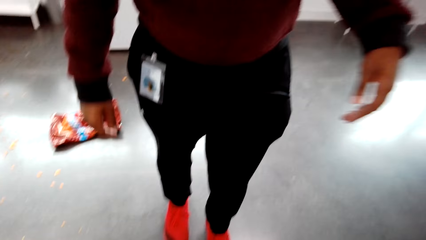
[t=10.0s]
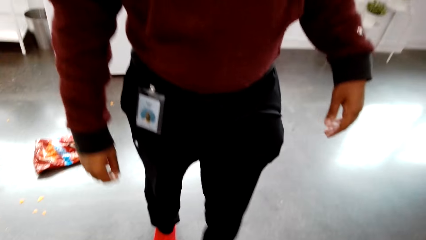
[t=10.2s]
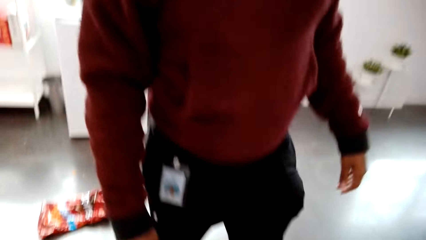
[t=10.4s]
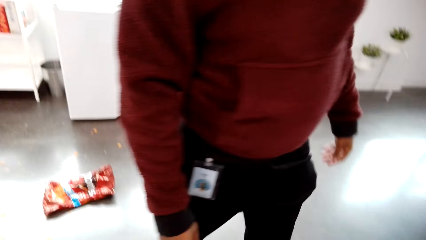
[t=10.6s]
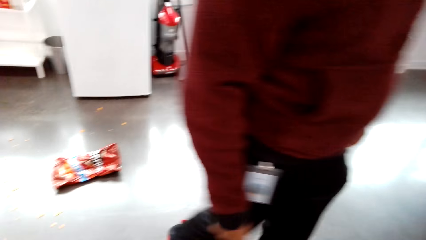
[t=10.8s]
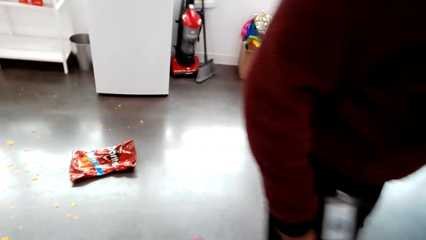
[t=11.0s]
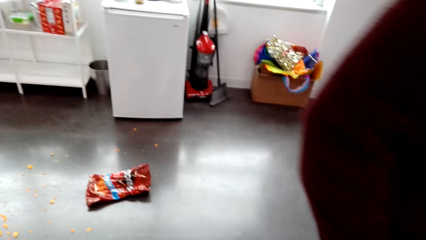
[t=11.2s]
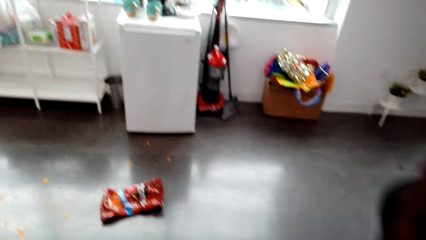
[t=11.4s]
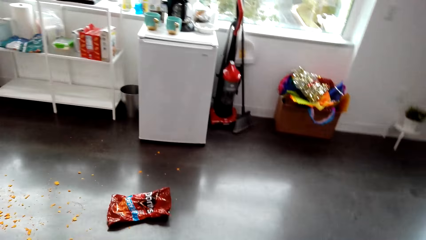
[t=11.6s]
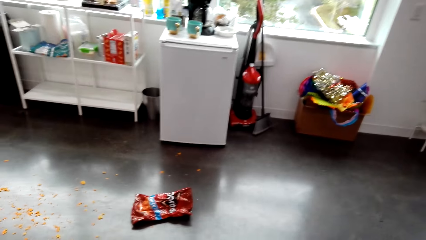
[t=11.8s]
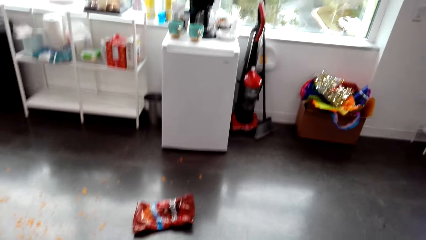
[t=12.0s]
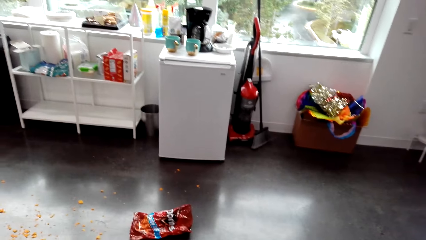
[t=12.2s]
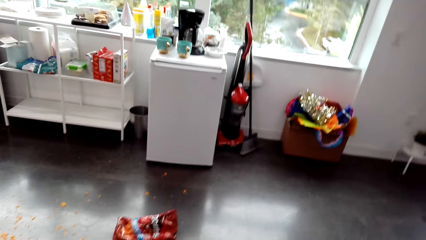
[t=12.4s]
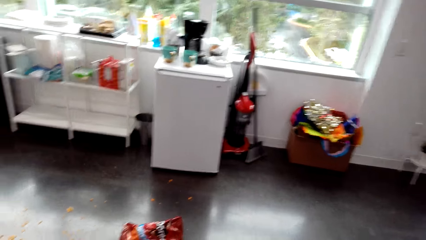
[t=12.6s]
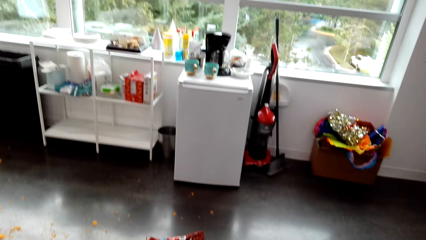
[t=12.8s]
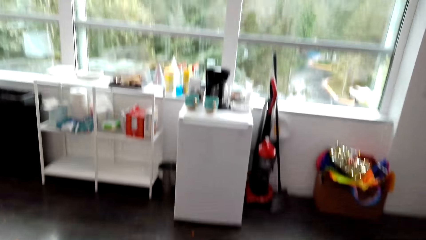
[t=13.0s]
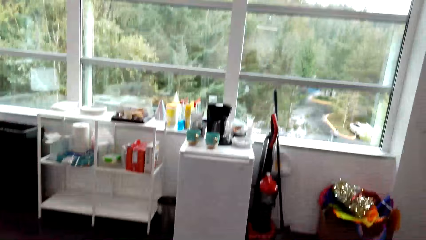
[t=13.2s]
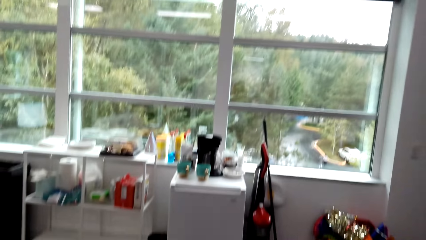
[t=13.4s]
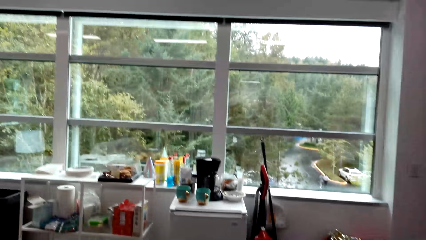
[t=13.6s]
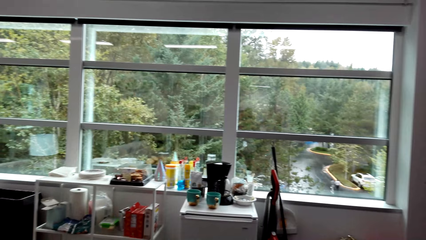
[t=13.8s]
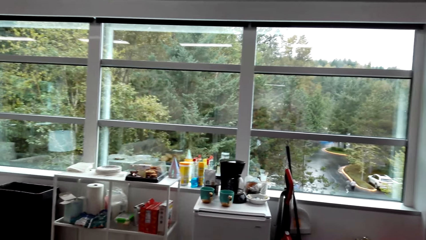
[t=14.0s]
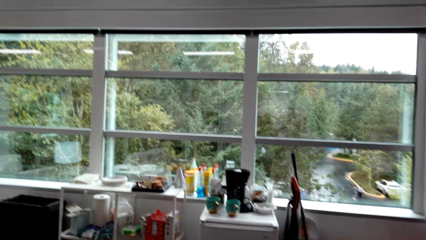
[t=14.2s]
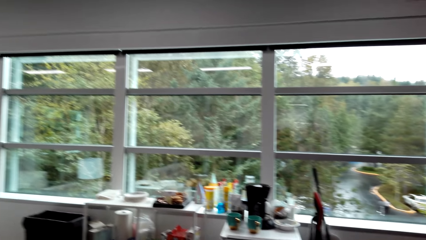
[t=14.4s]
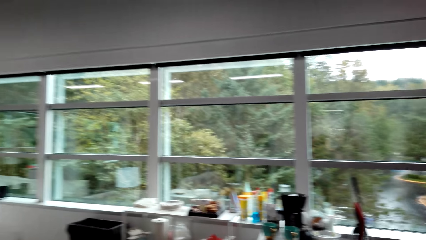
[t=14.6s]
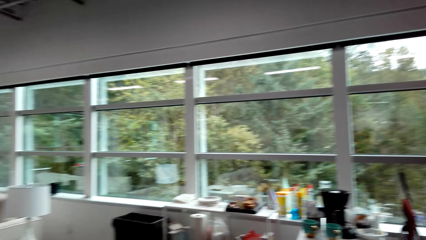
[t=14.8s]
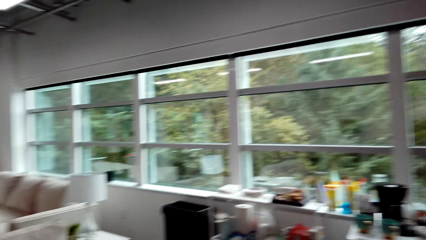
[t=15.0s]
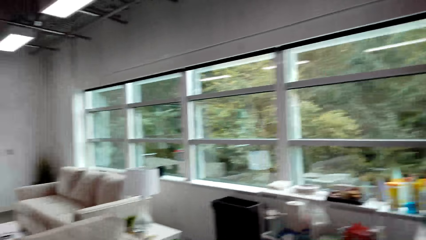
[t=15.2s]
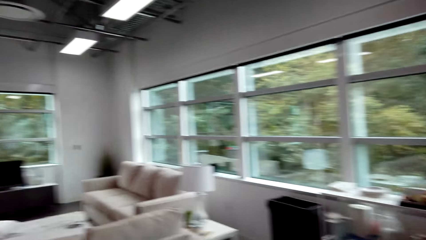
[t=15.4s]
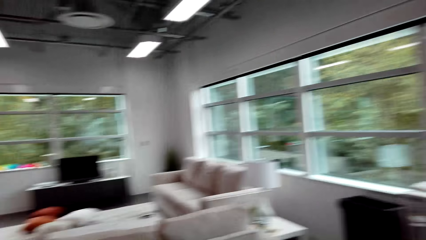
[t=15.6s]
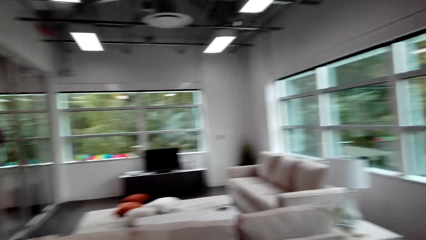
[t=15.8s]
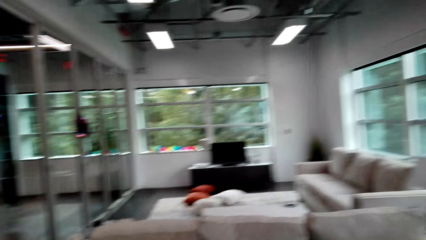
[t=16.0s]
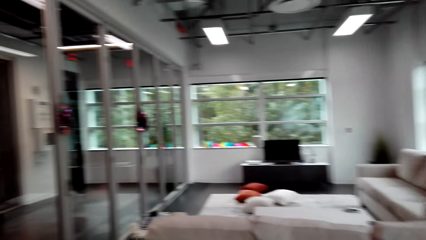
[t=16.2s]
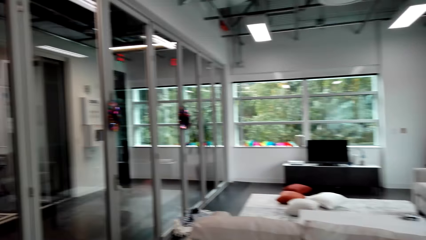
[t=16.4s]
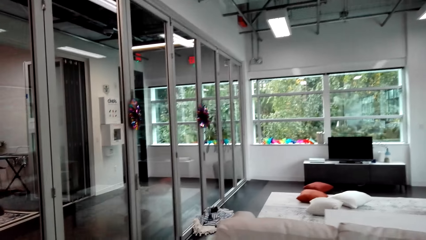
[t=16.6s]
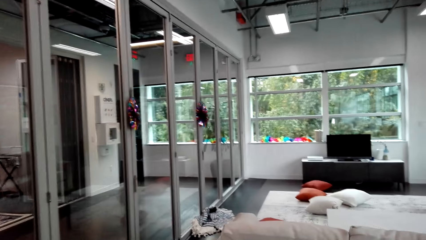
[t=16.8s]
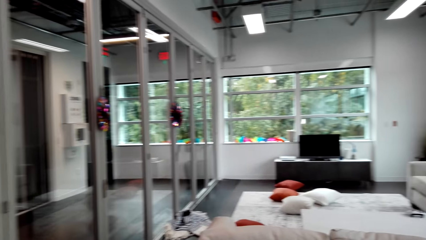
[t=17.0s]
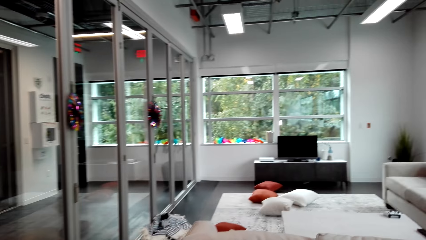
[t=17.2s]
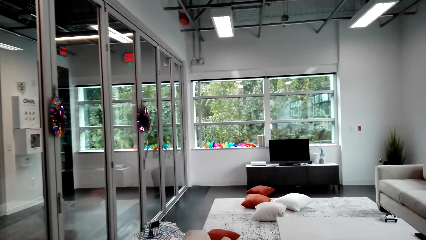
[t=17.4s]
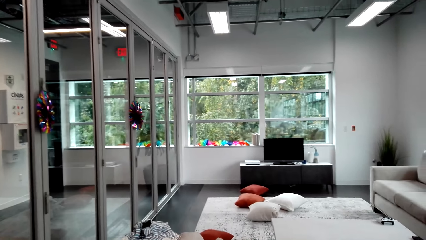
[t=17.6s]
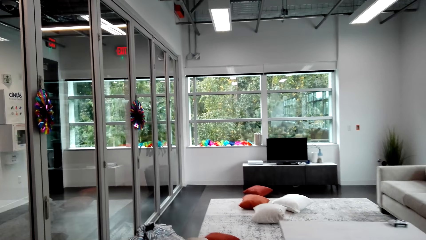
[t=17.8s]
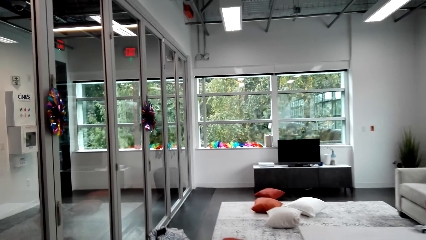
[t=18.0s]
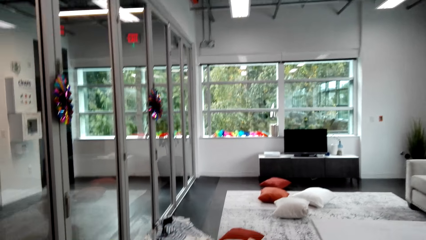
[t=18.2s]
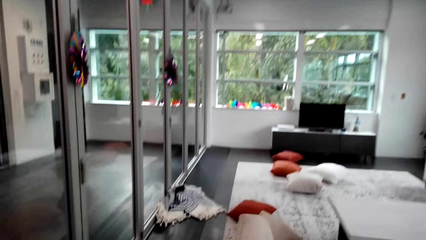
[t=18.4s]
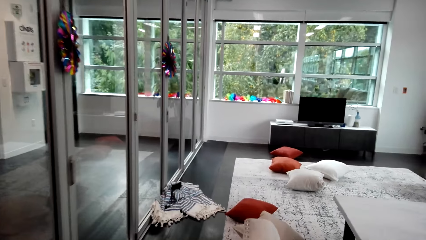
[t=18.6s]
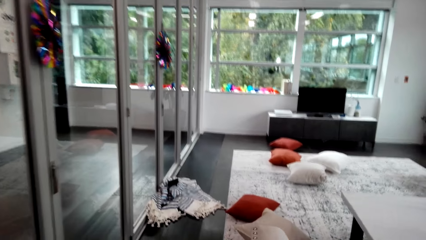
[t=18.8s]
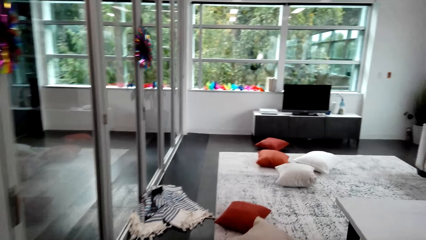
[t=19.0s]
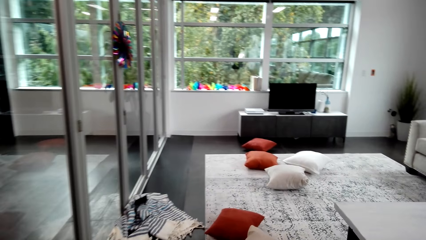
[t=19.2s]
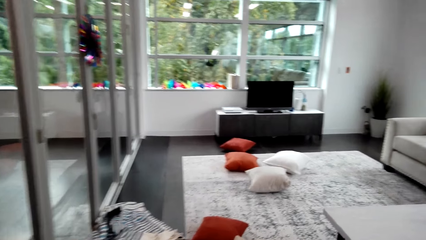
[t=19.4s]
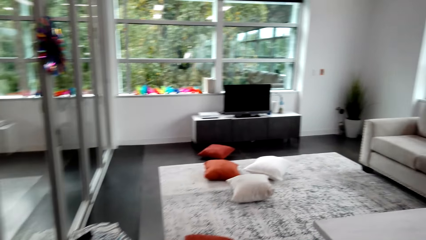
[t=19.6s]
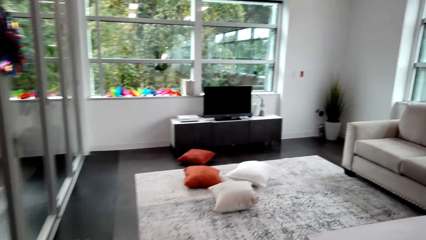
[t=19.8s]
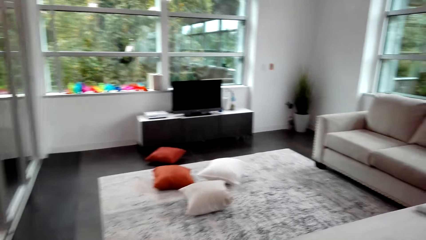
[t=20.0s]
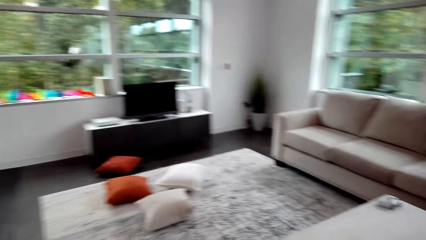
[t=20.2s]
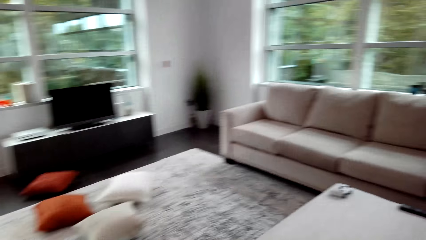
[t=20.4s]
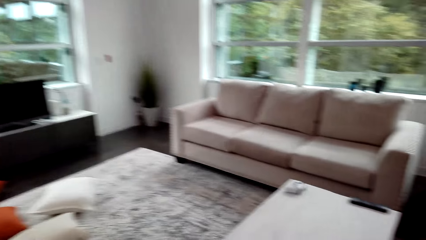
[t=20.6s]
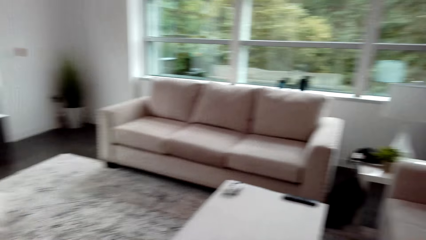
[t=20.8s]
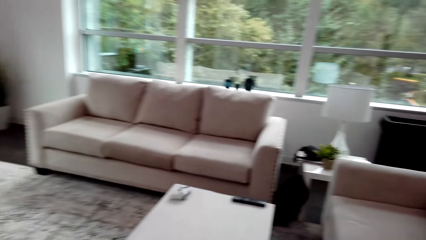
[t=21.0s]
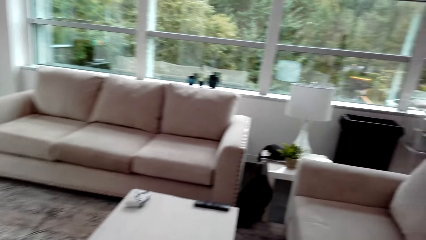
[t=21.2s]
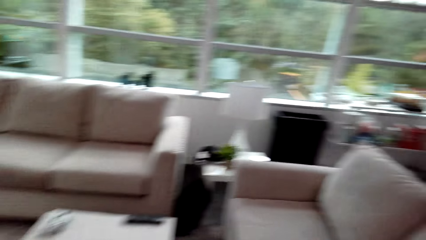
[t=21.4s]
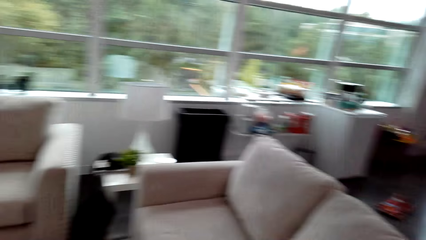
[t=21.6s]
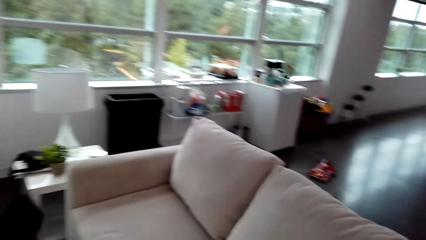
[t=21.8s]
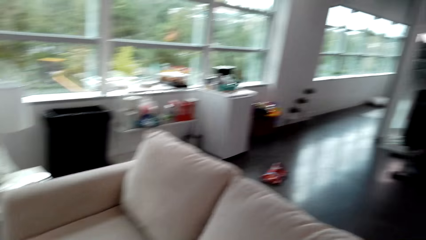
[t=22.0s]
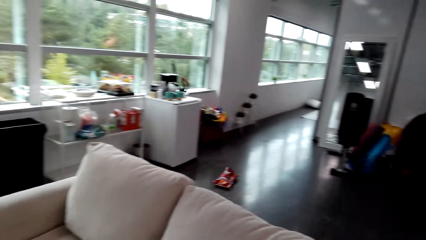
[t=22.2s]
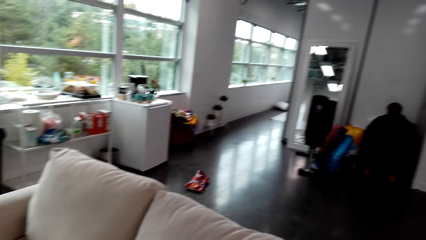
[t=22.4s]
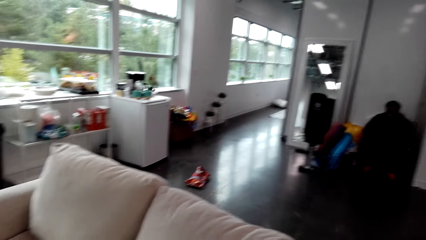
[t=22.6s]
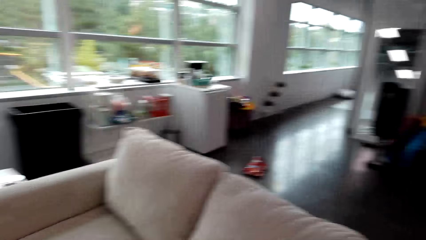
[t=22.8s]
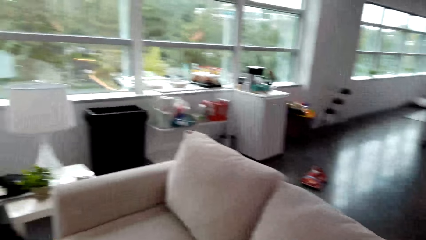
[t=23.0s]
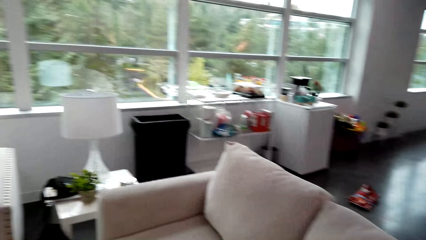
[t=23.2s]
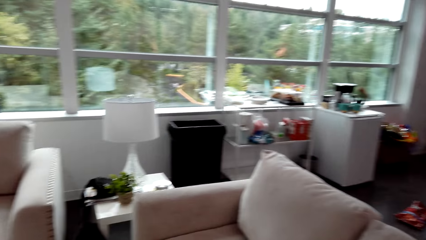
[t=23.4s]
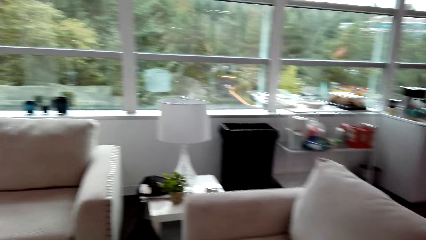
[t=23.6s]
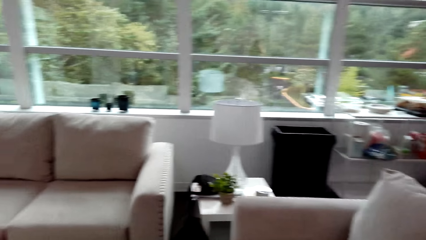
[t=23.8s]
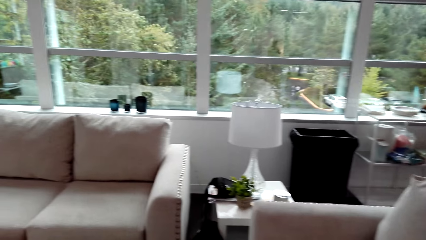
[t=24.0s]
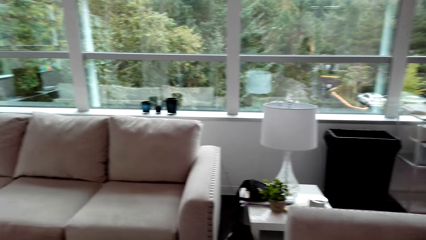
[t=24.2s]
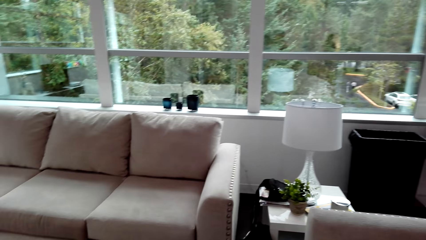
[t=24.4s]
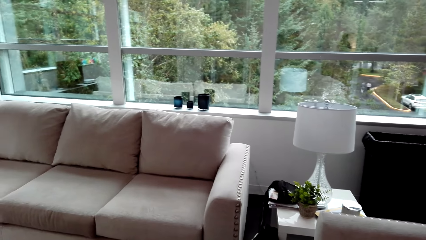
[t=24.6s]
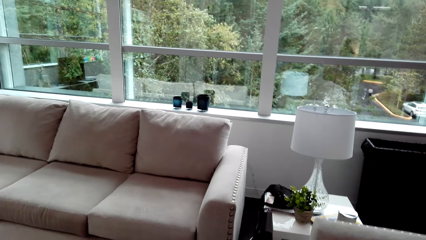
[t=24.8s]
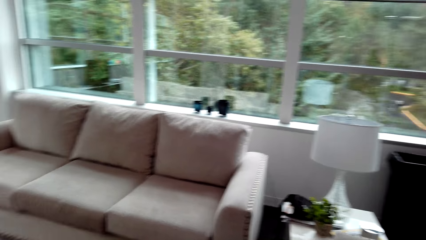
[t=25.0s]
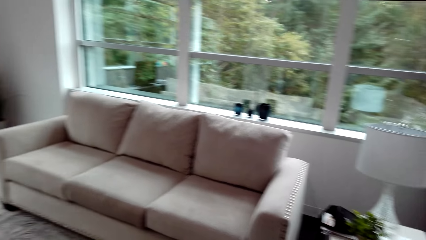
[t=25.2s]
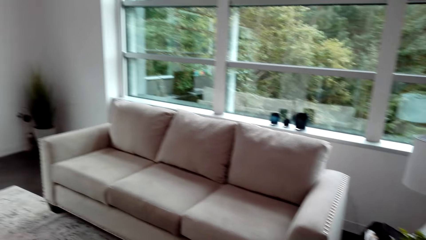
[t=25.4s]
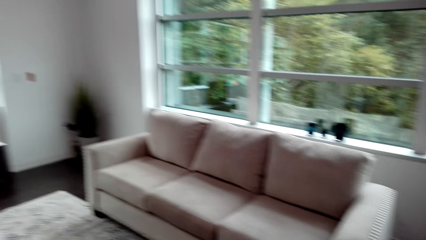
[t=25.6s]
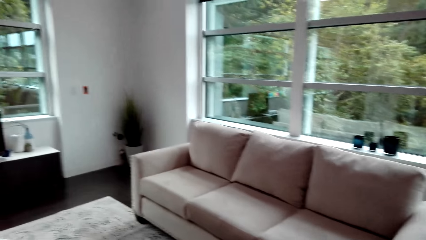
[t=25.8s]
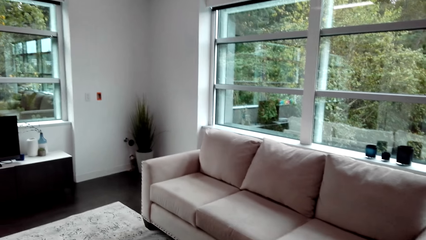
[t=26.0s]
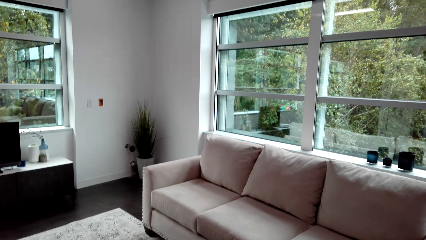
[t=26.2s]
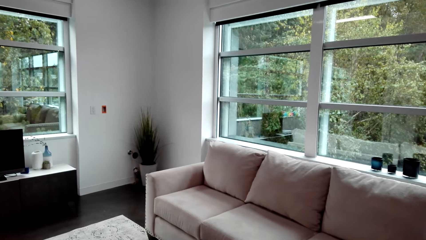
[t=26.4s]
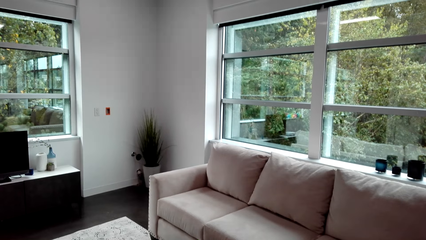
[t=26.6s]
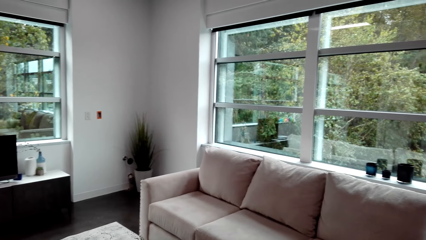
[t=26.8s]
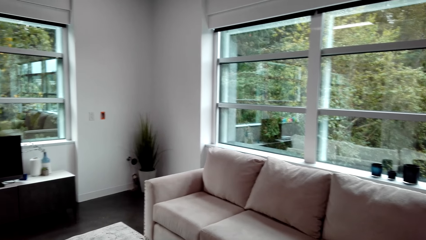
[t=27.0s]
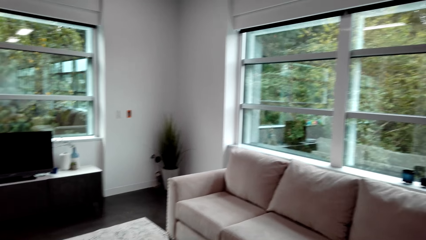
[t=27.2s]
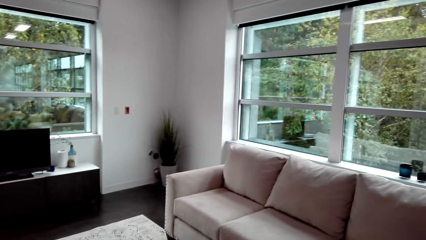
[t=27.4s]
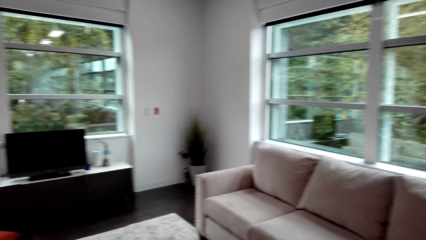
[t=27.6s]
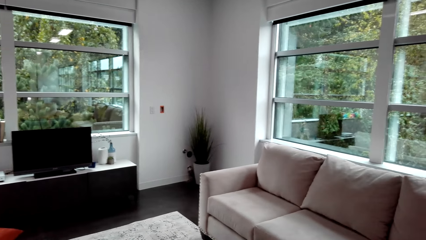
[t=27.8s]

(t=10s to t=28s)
The camera wearer walks in the house. They interact with a man. They walk in the house. They interact with a woman.
